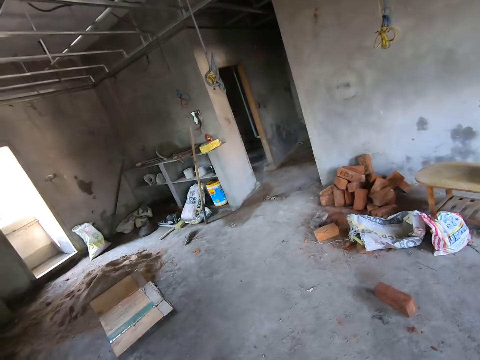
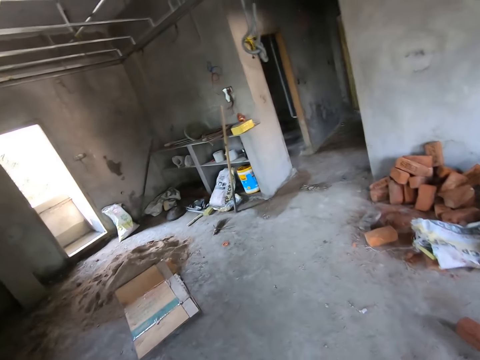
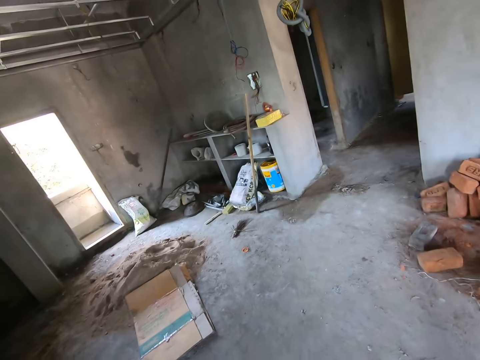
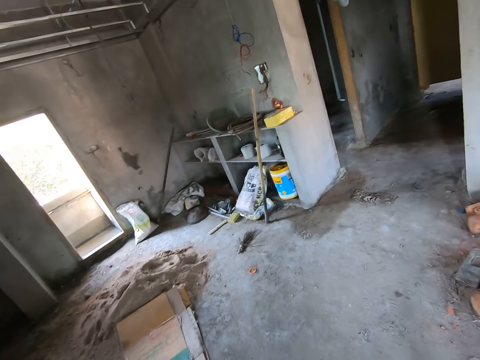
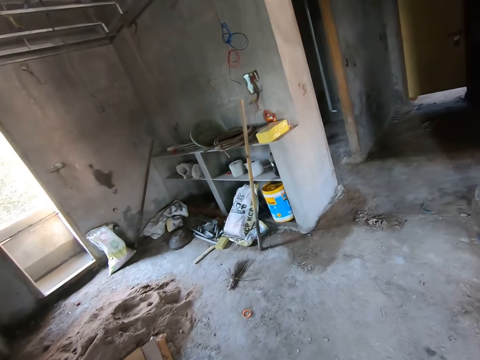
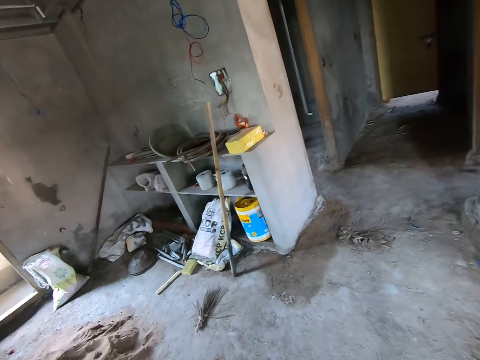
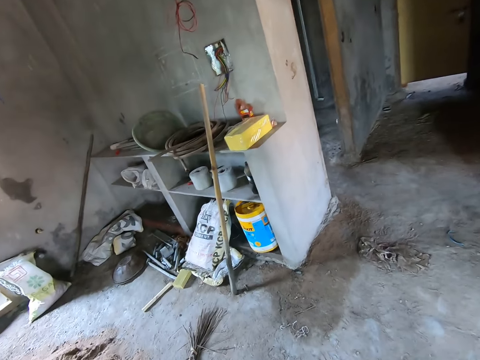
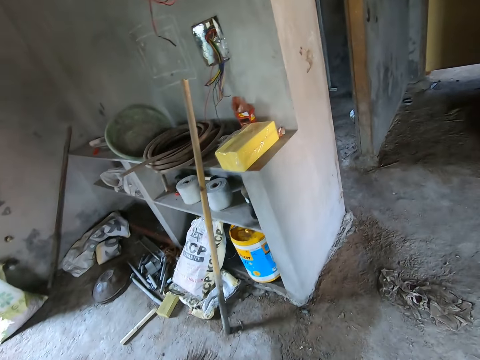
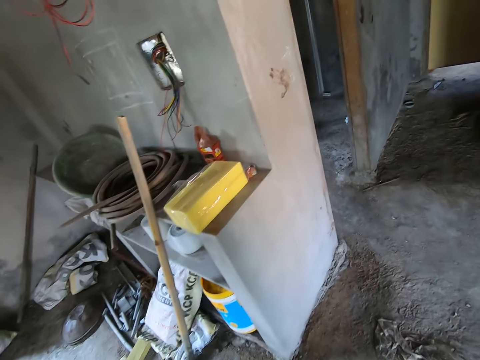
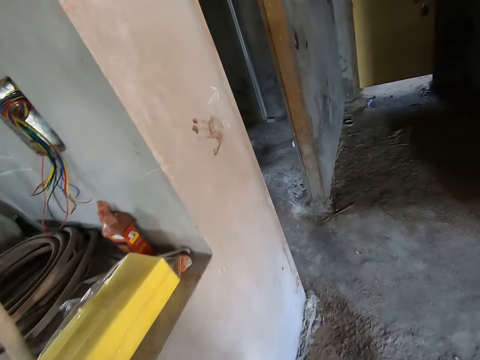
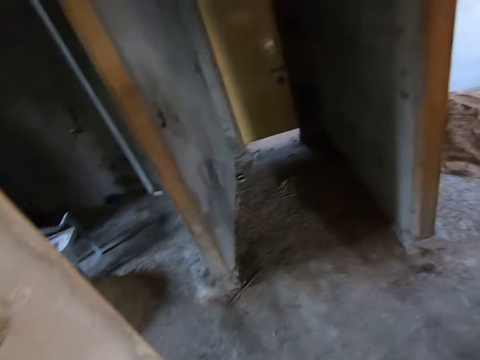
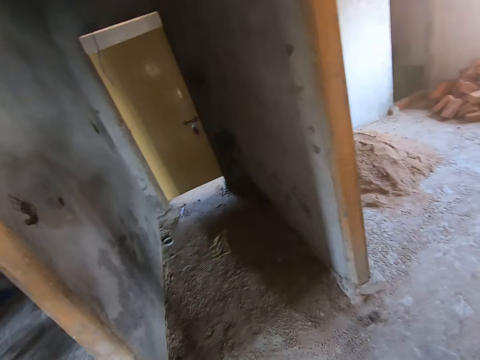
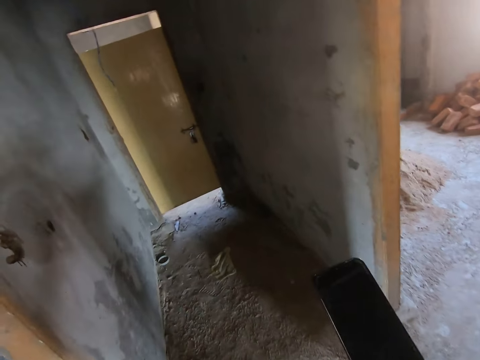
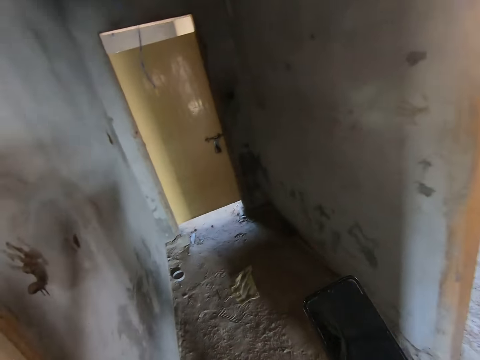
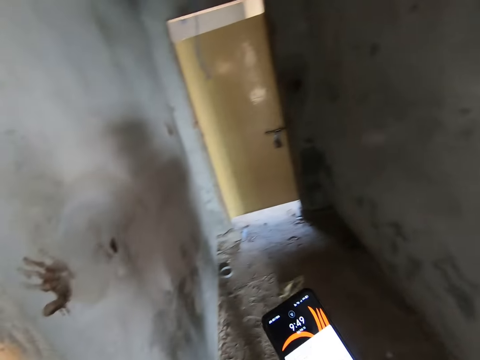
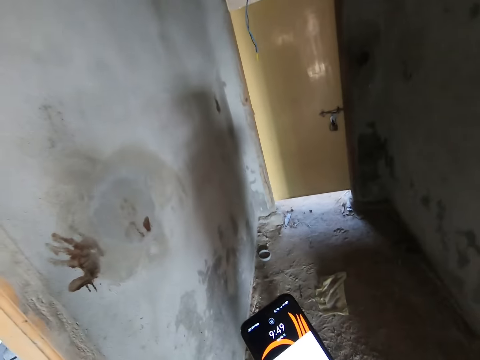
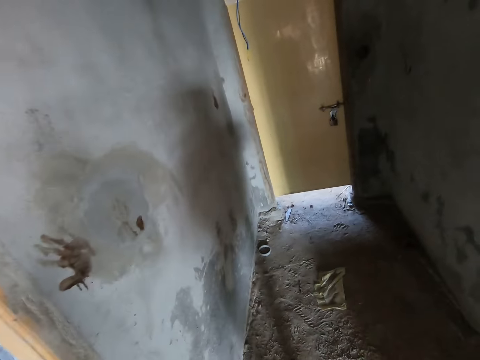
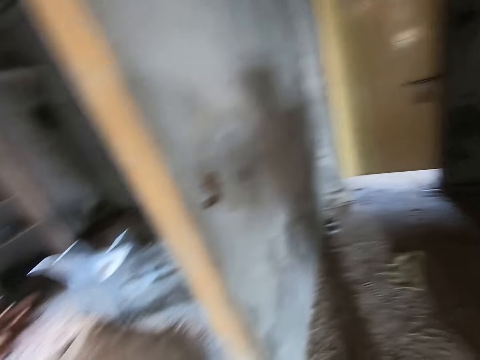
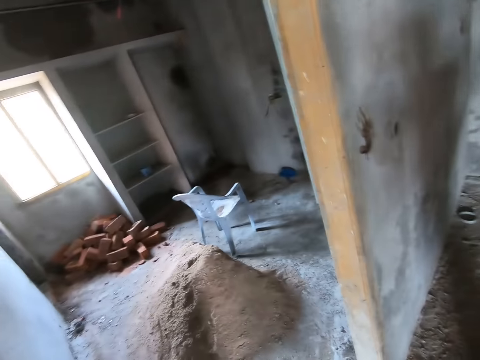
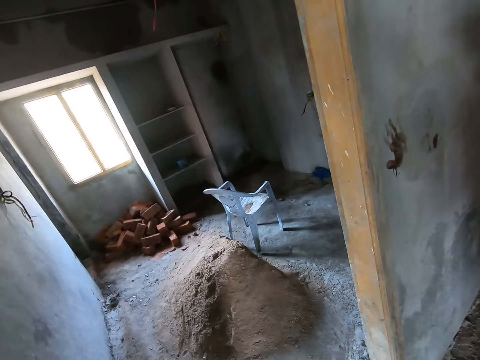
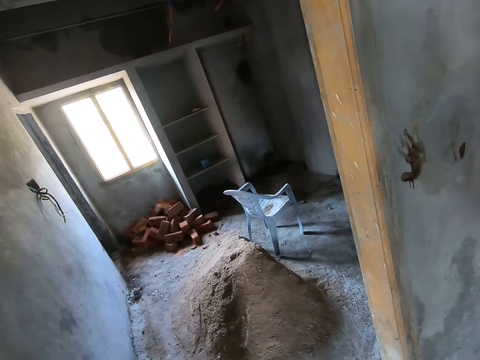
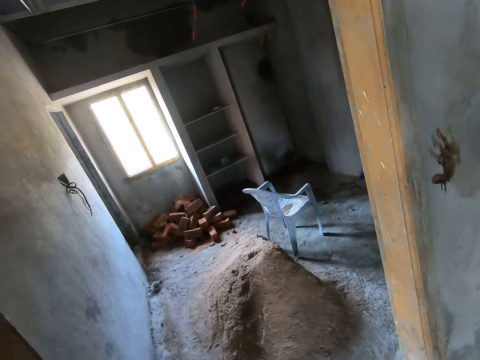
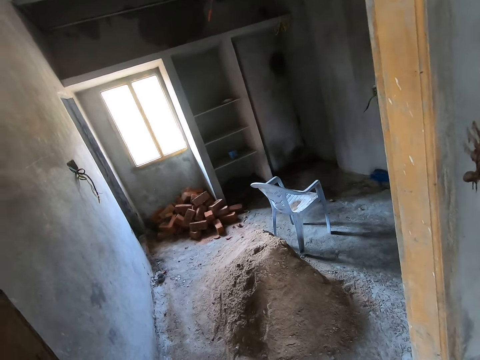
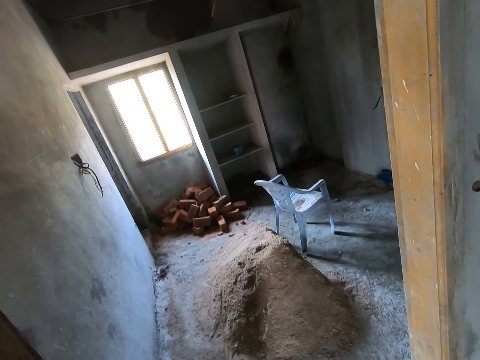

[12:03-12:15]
The camera wearer operates a phone with his right hand. He stares at the phone.

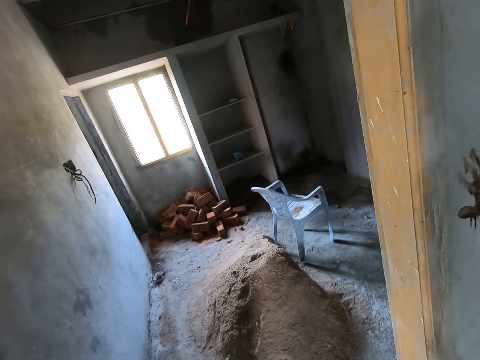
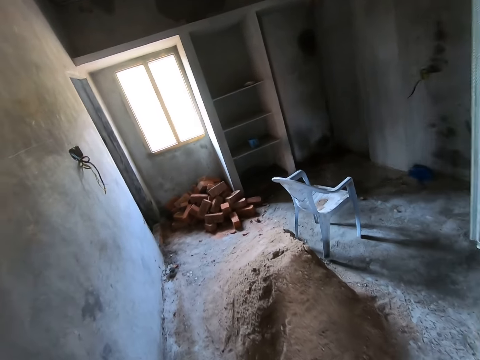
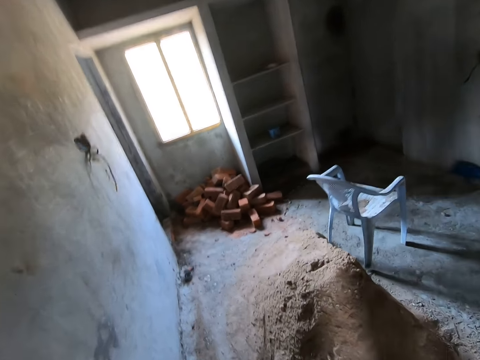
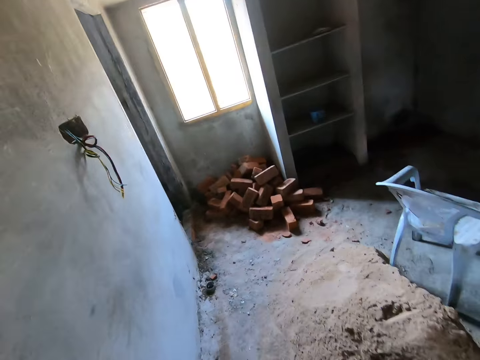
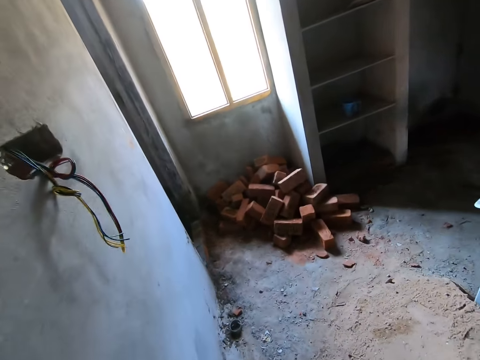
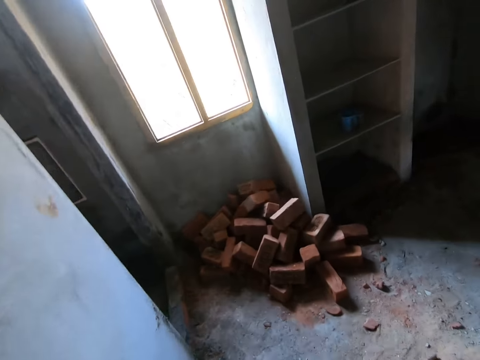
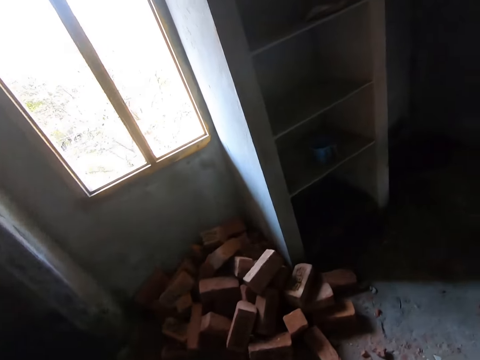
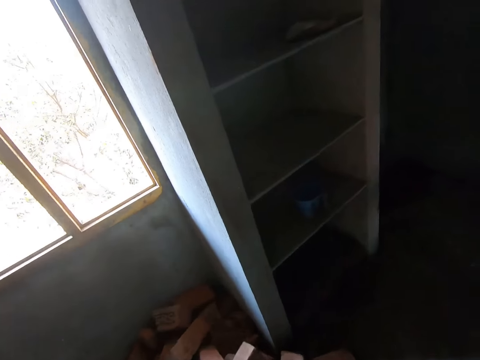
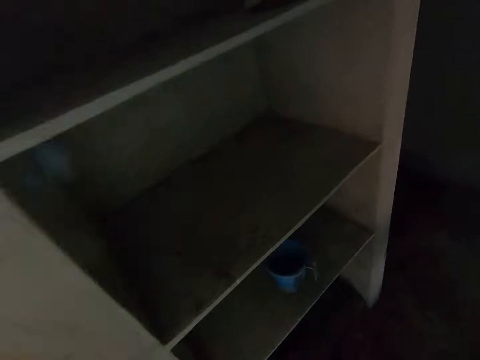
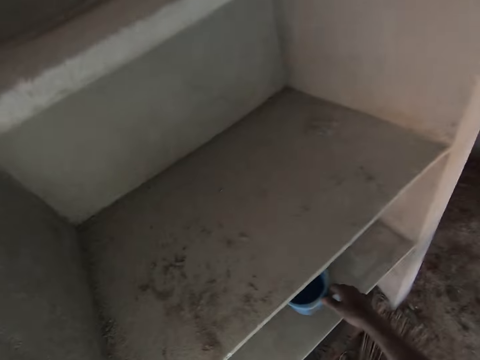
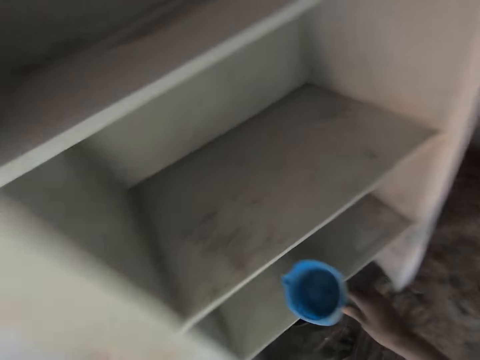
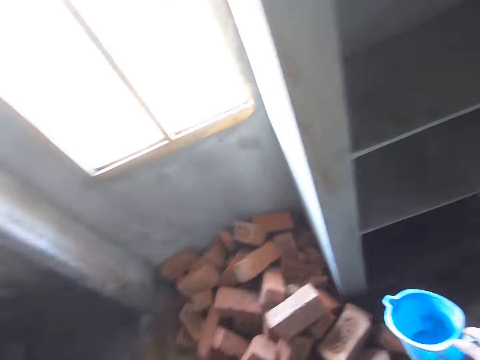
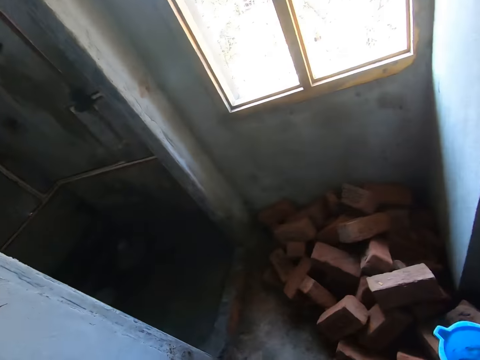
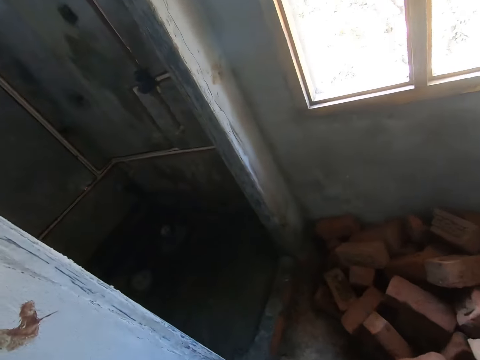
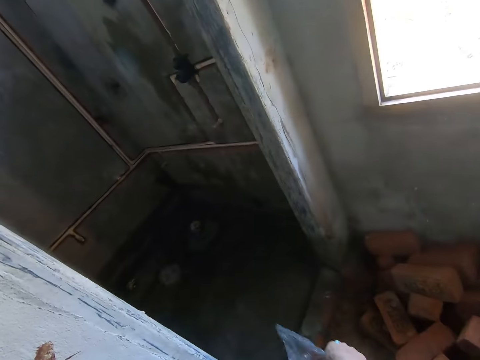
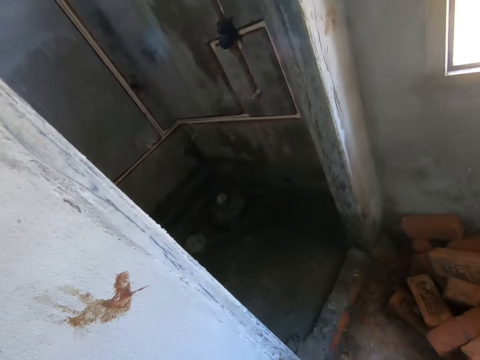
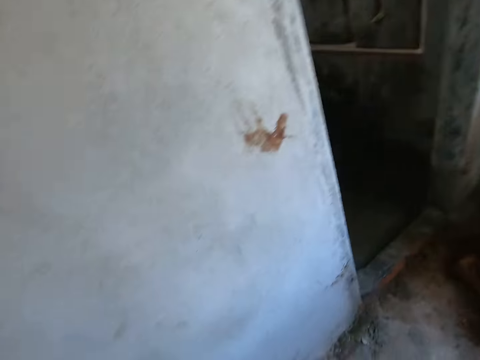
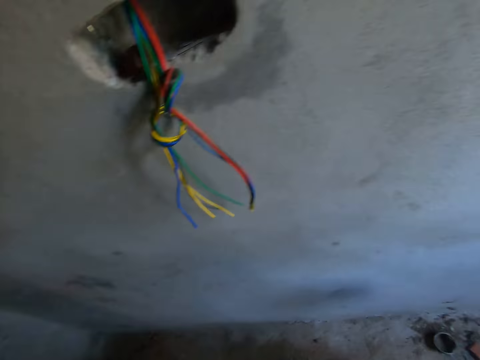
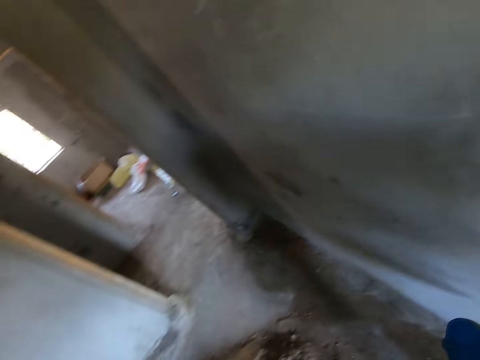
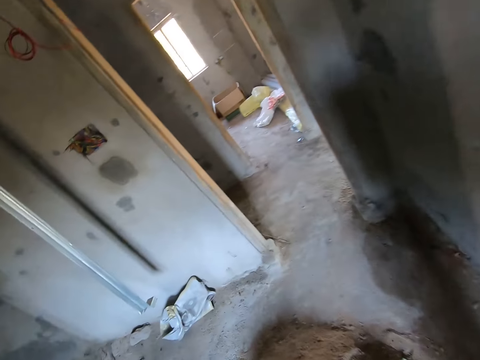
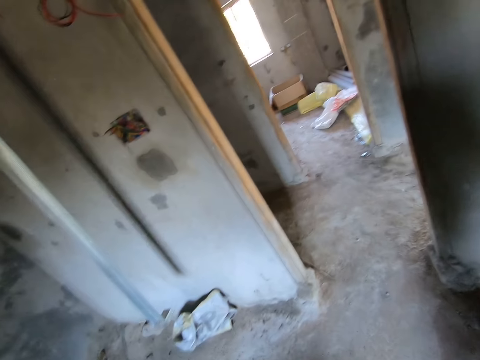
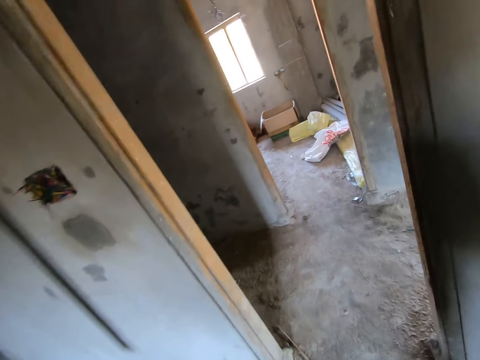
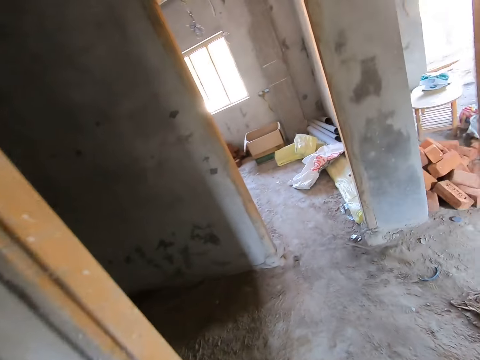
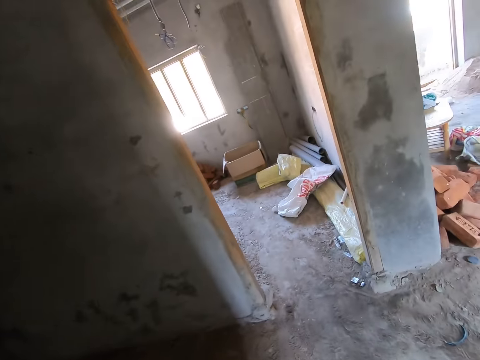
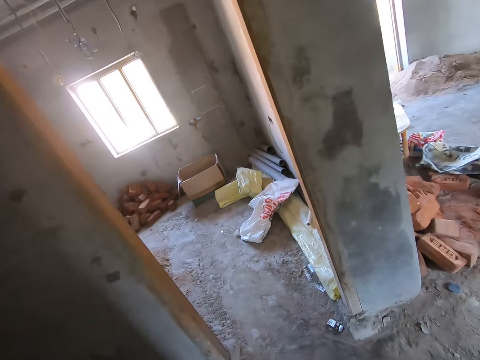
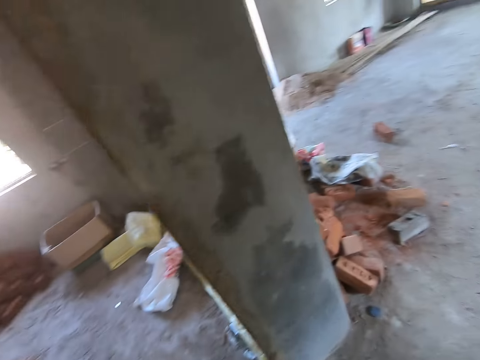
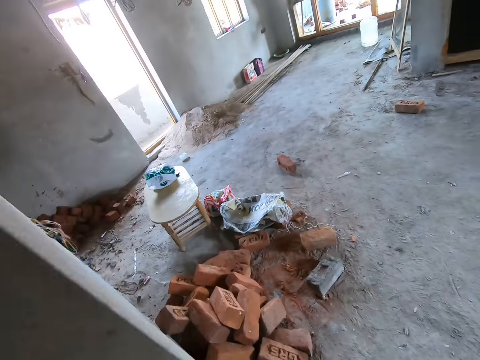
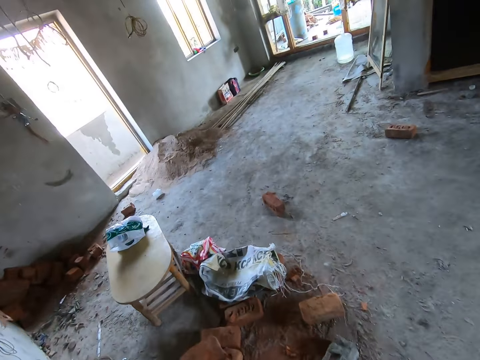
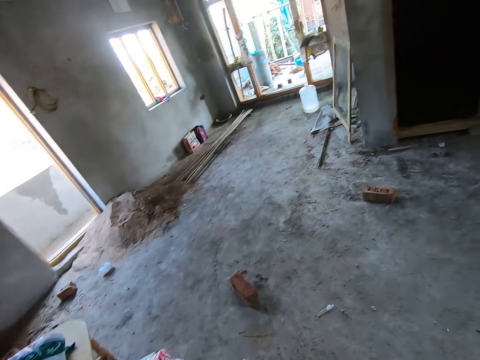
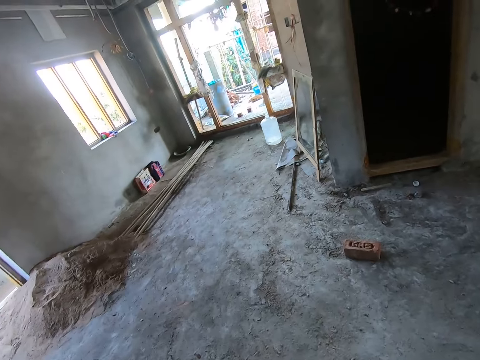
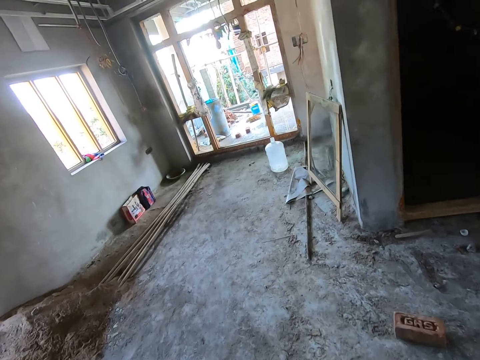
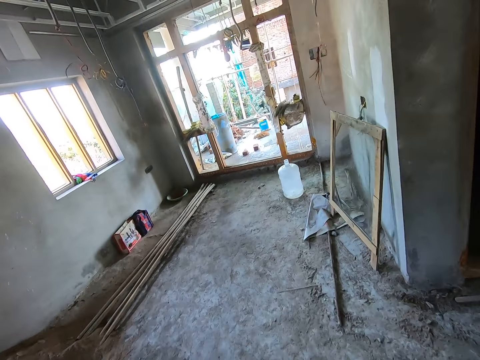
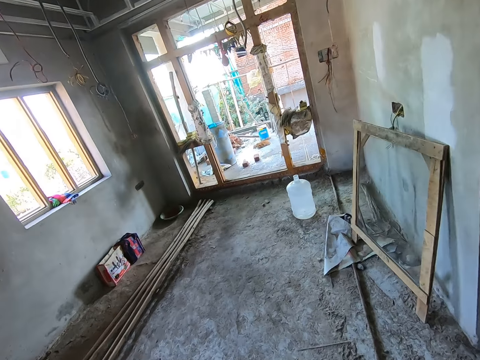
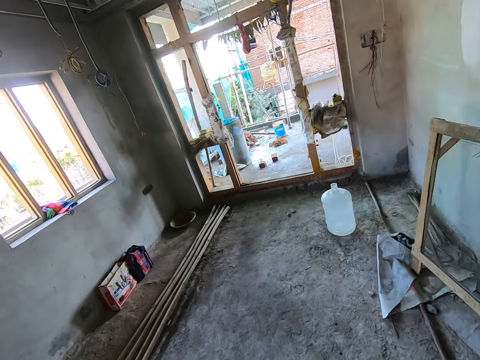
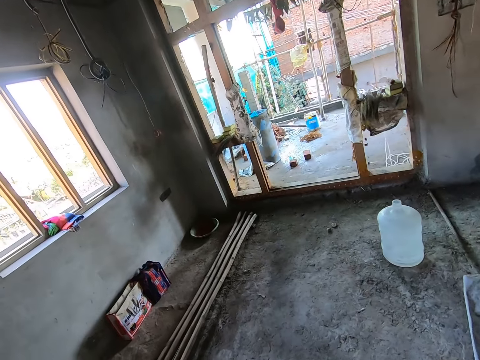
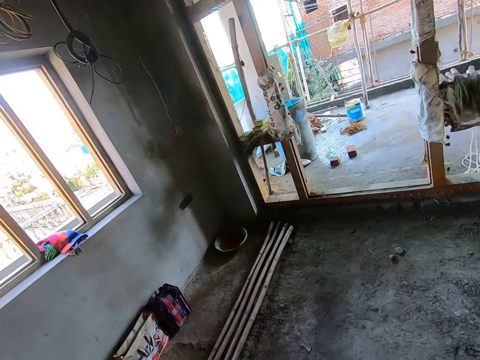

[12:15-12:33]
The camera wearer enters a room in the building. He picks up a cup or jug in a cabinet with his right hand. He pours the water in the cup on the floor with his right hand. He walks out of the room. He walks in the construction building.
